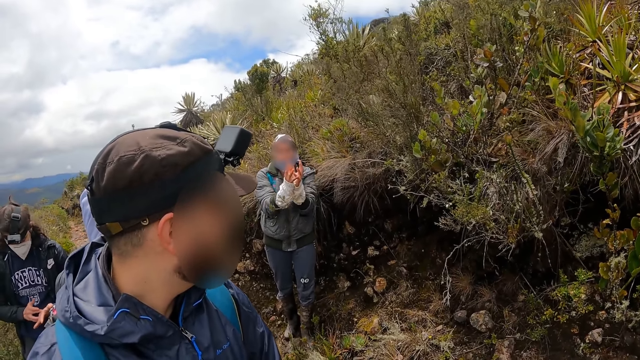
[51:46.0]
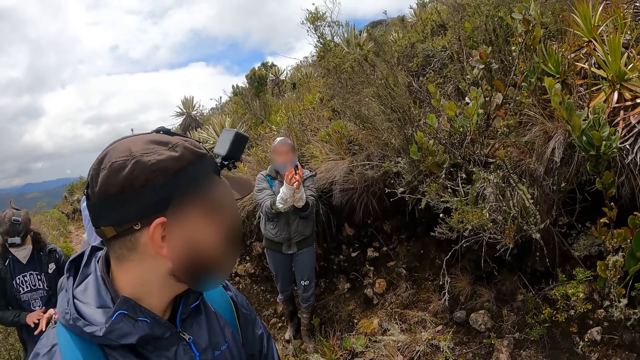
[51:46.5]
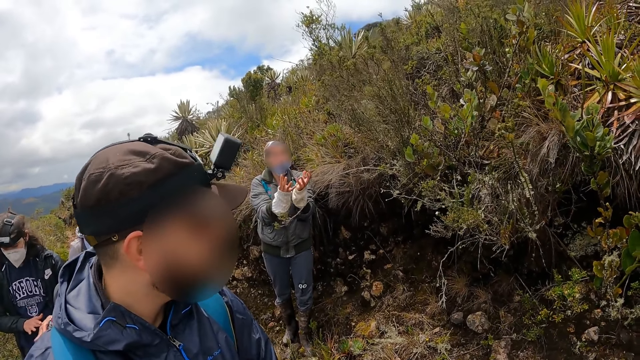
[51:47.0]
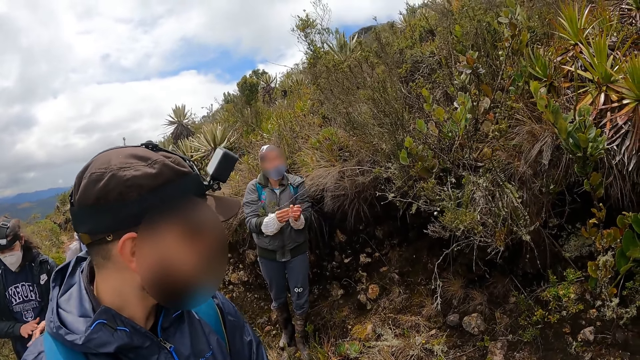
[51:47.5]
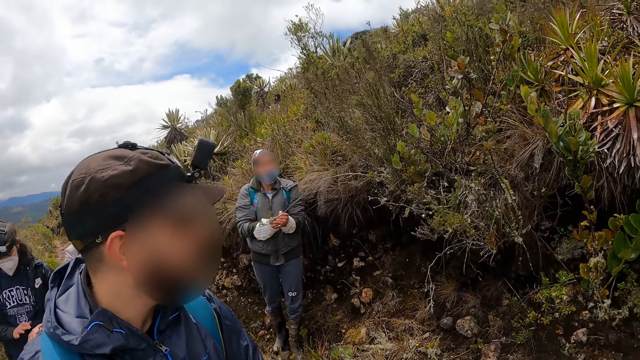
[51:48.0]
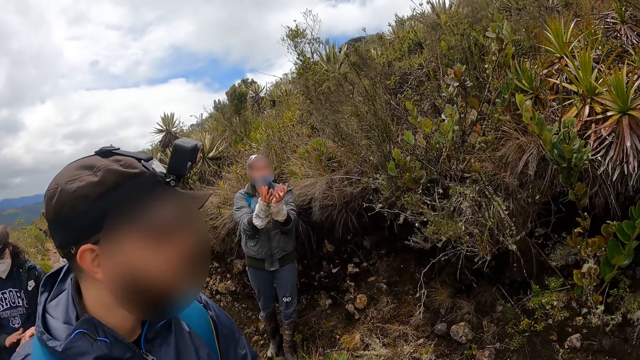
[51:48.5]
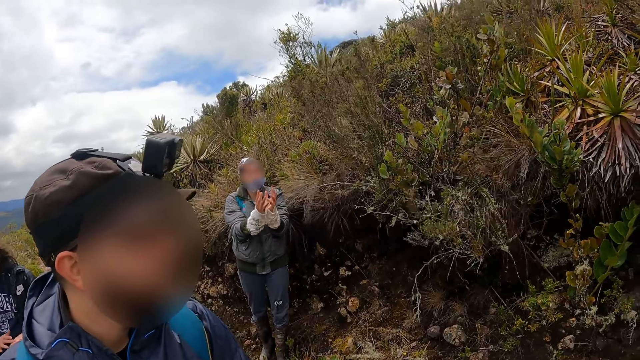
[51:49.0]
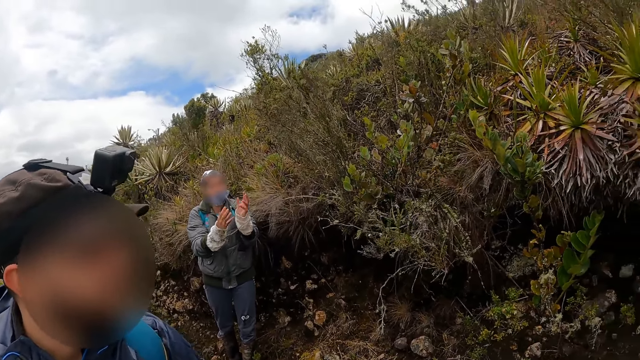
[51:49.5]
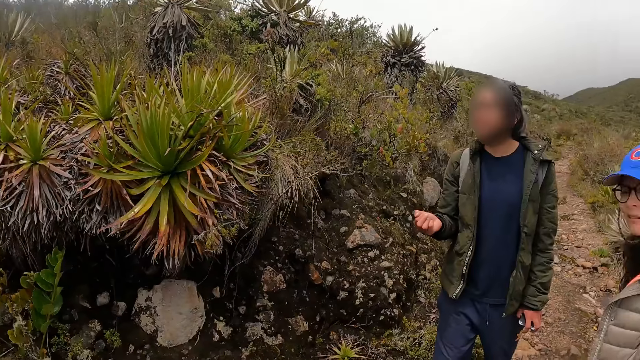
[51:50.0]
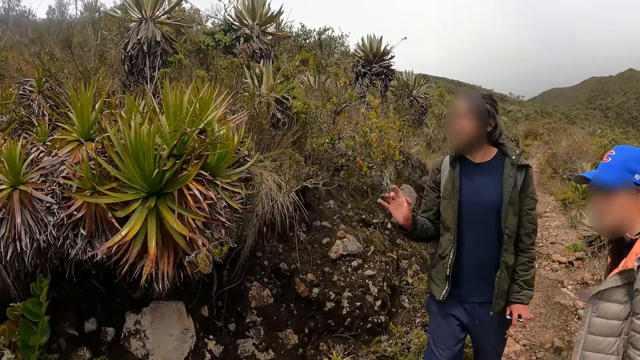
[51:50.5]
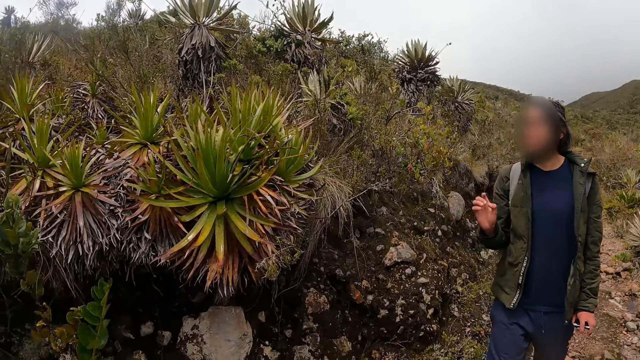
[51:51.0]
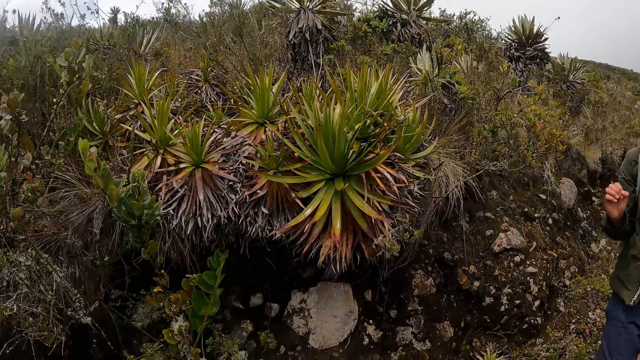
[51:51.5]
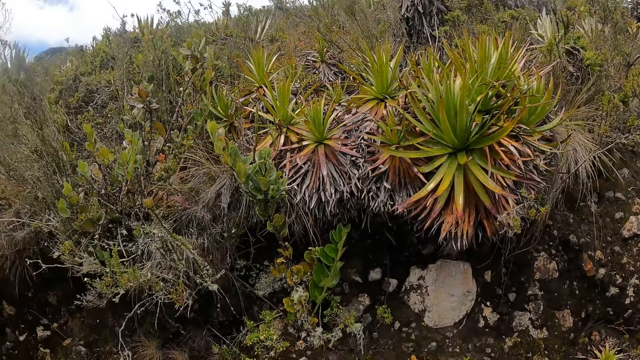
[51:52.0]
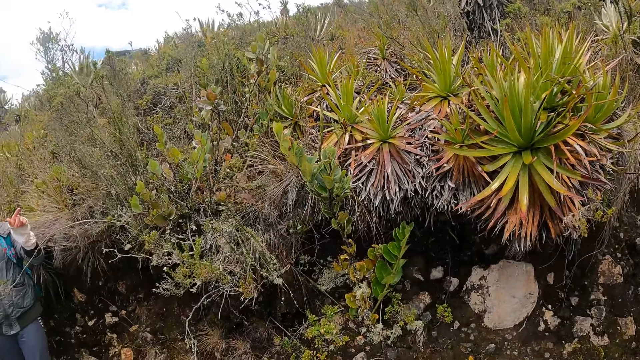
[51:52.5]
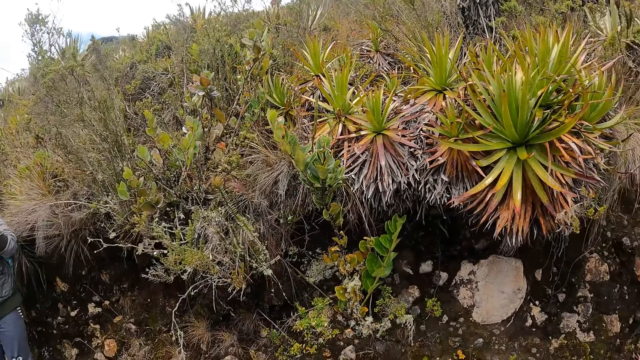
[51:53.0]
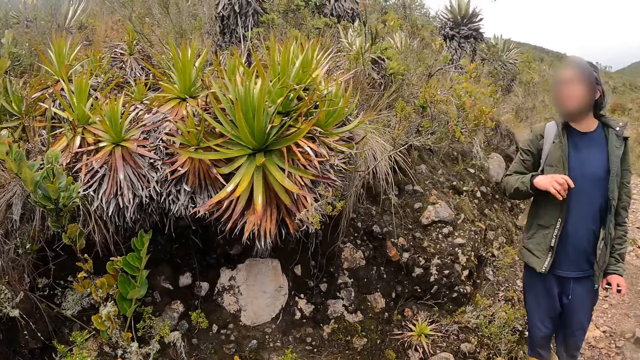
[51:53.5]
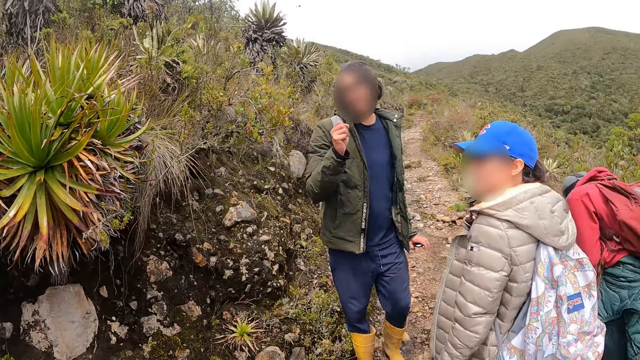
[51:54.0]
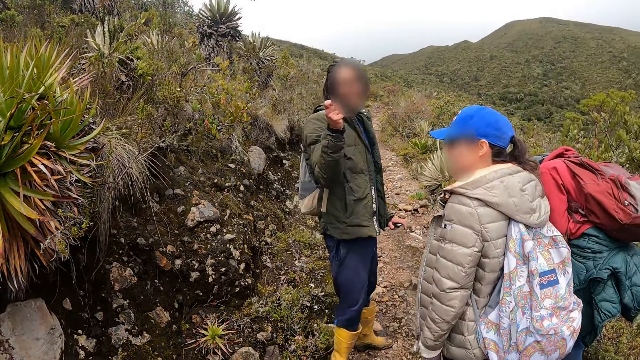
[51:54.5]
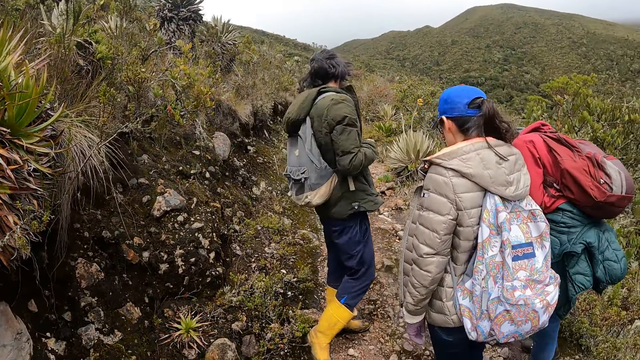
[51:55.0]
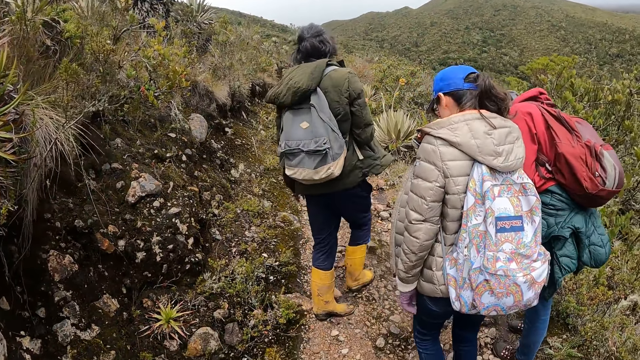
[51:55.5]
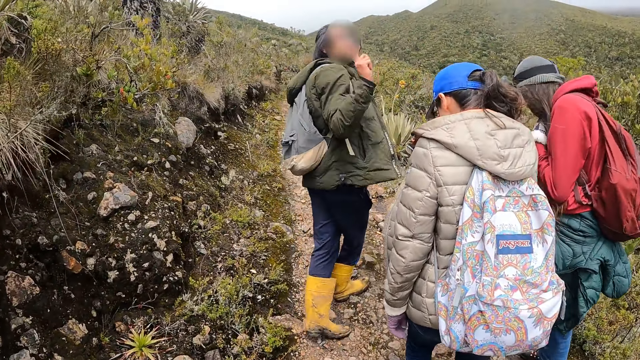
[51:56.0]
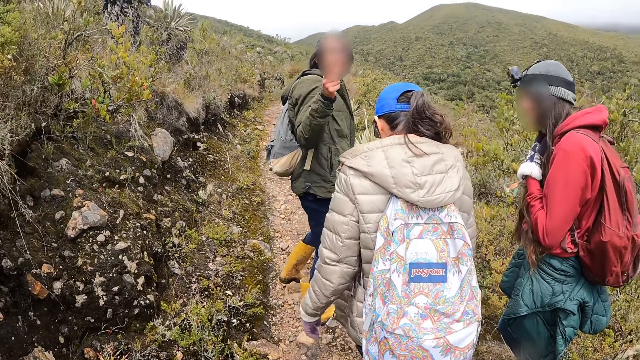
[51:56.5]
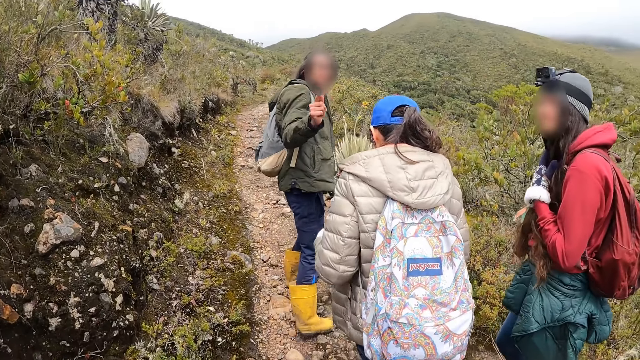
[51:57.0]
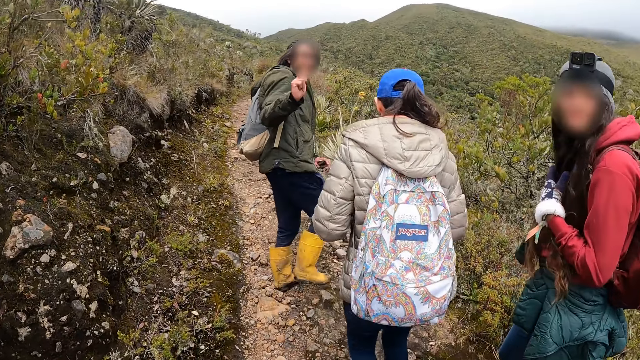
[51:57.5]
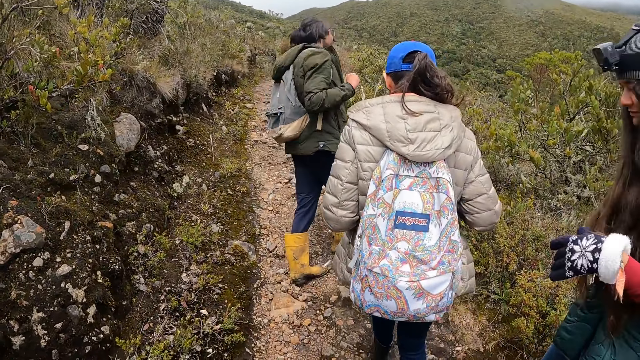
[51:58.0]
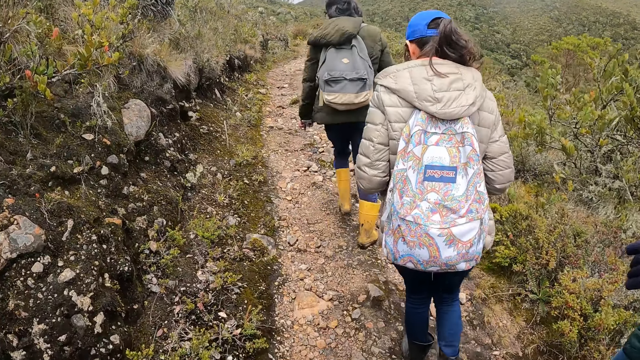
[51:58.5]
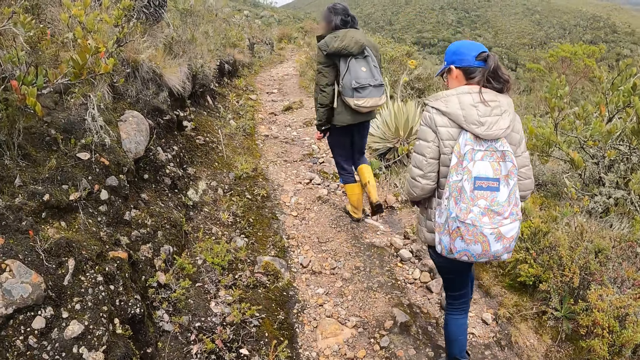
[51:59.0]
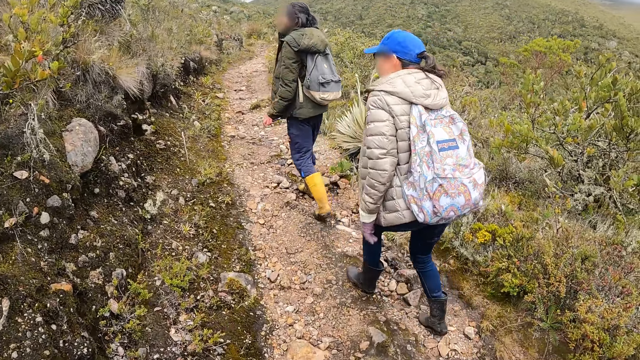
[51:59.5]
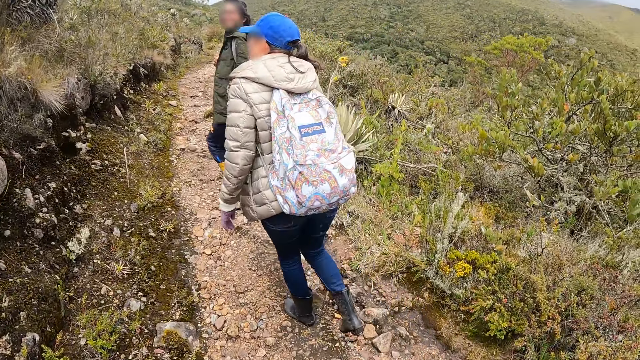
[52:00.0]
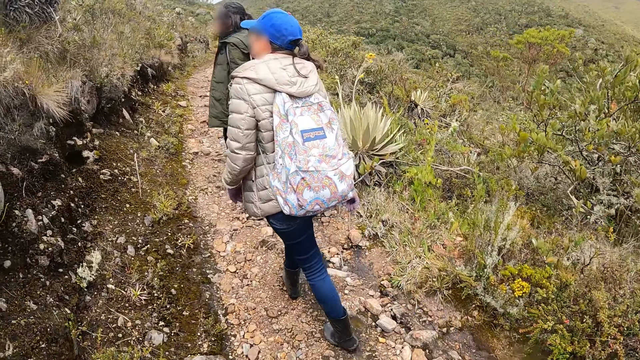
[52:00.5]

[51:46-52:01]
A person shakes their head. The camera wearer looks around. Another person gestures. The other person turns. The other person gestures. The other person takes a hike. A third person takes a hike.

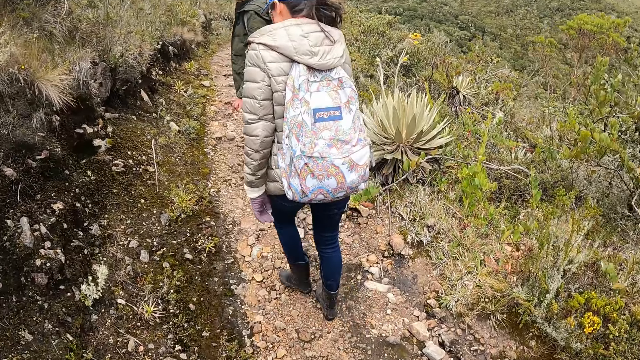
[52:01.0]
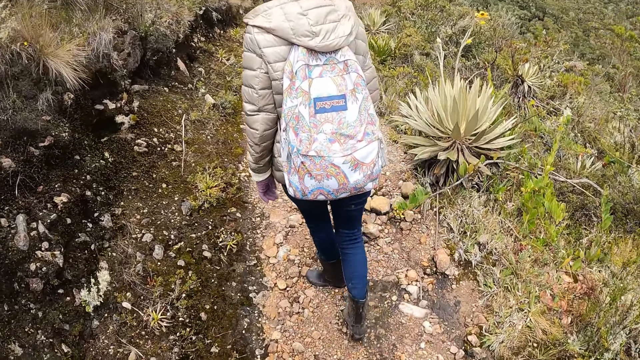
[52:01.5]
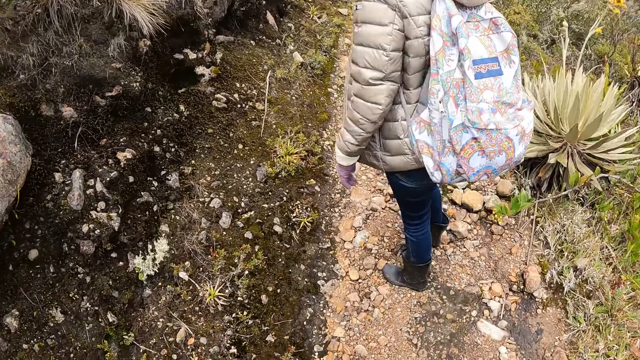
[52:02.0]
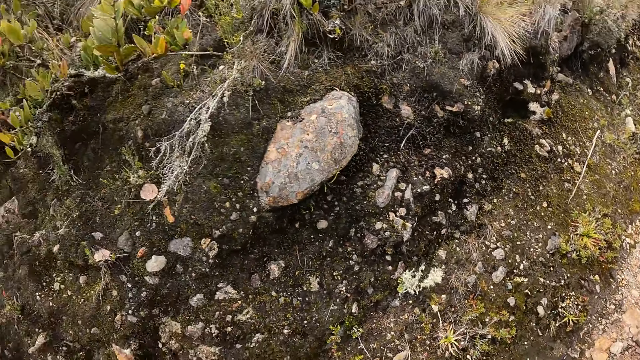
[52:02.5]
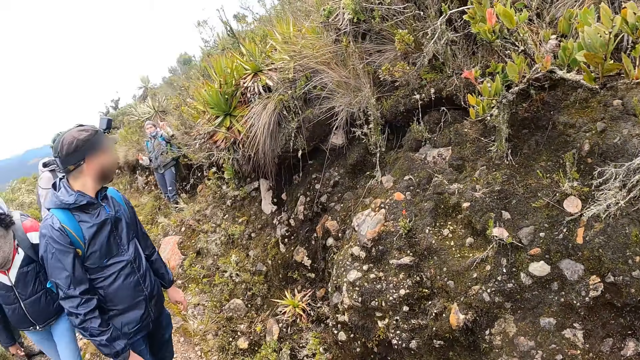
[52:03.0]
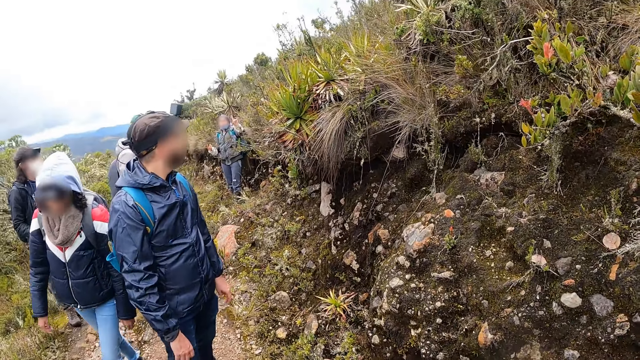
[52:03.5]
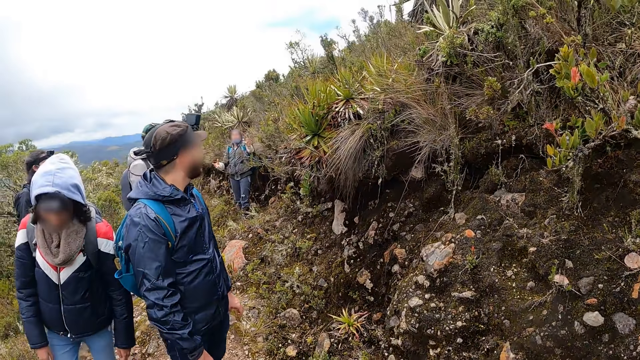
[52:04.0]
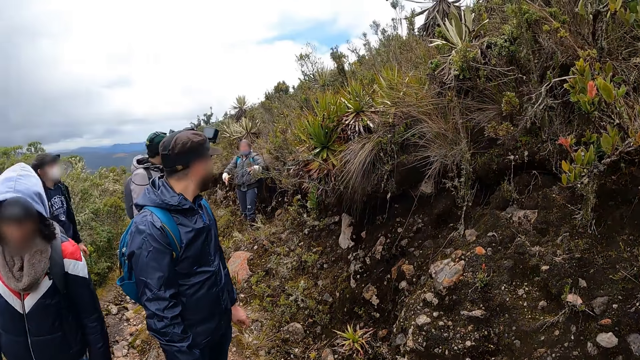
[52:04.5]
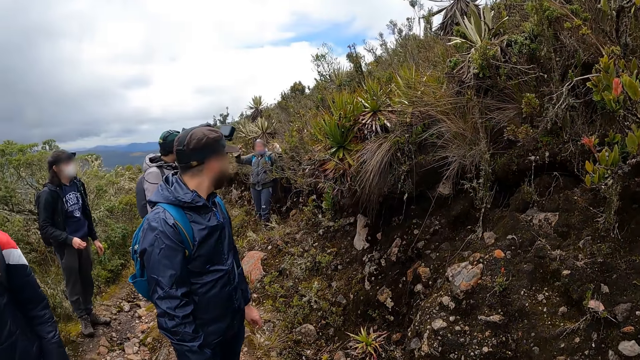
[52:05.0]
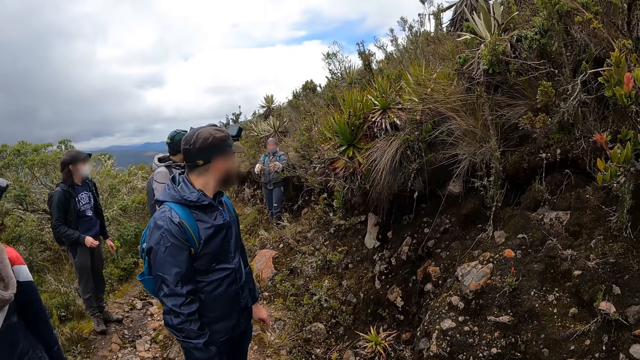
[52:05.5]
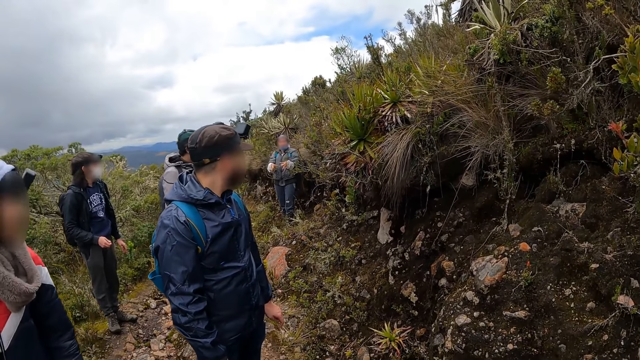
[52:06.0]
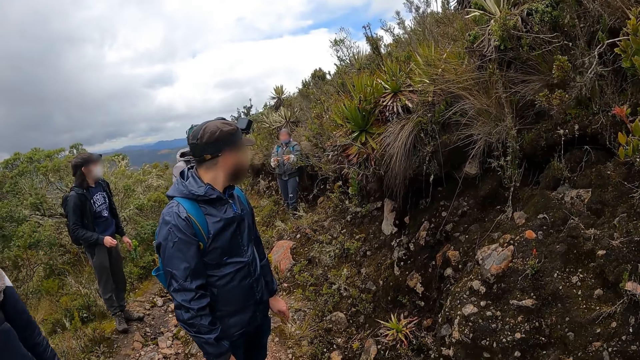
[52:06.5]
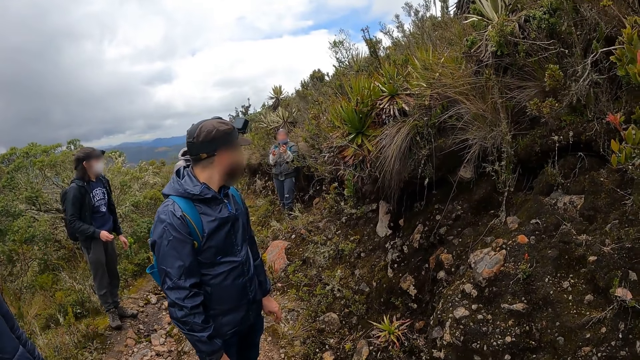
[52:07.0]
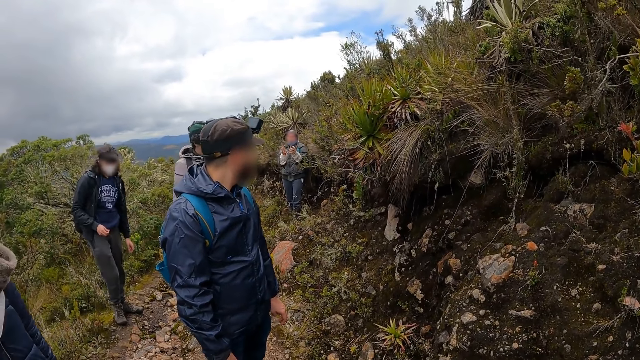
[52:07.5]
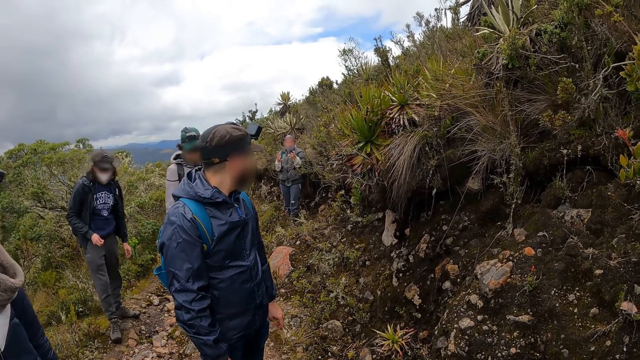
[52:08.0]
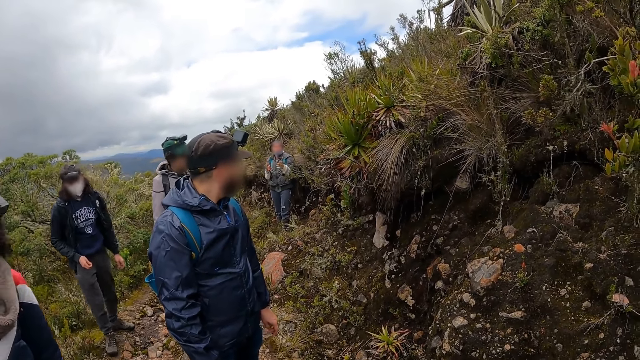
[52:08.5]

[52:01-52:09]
A person hikes on the mountain. Another person gestures.
